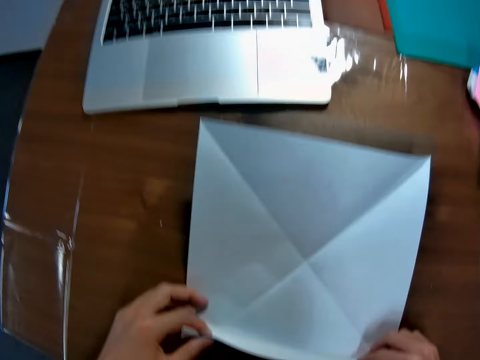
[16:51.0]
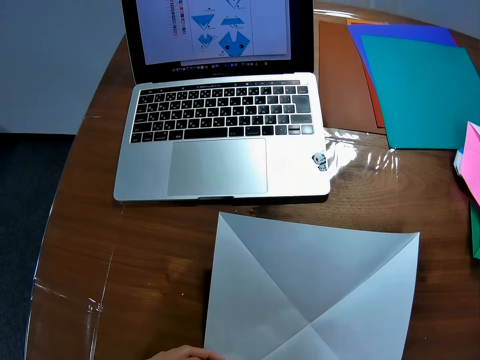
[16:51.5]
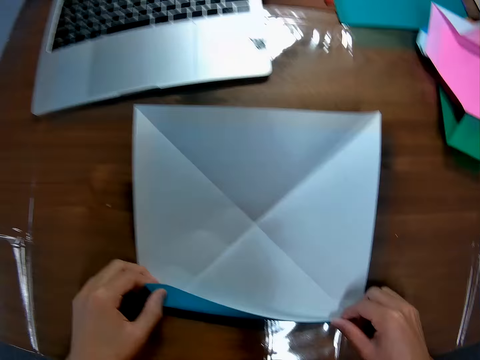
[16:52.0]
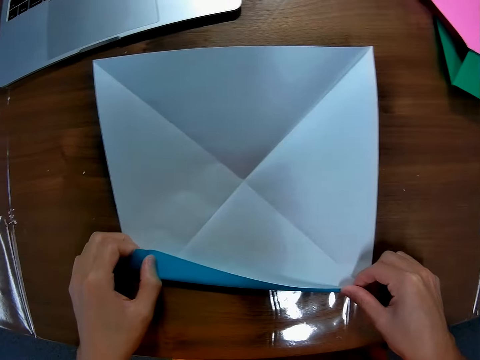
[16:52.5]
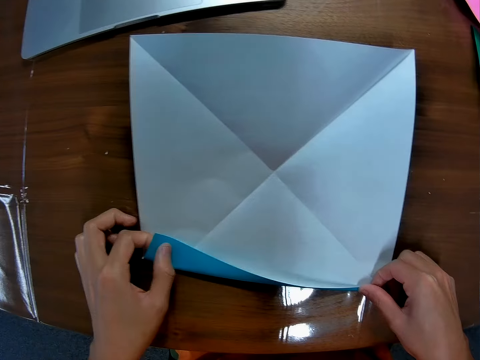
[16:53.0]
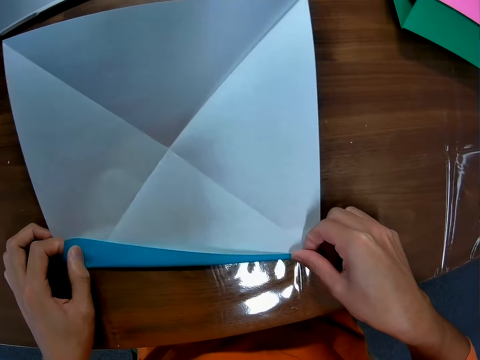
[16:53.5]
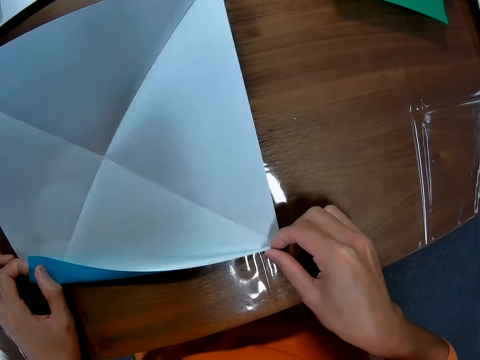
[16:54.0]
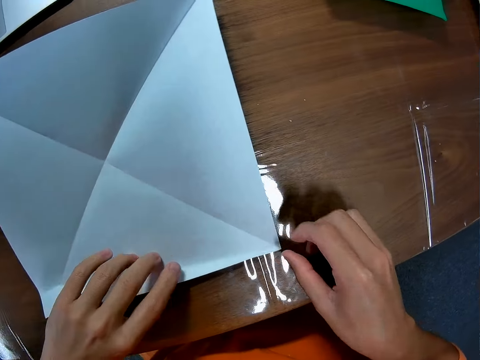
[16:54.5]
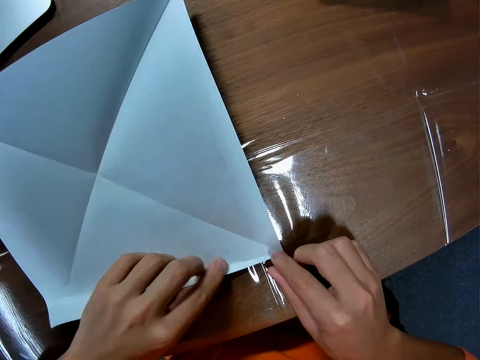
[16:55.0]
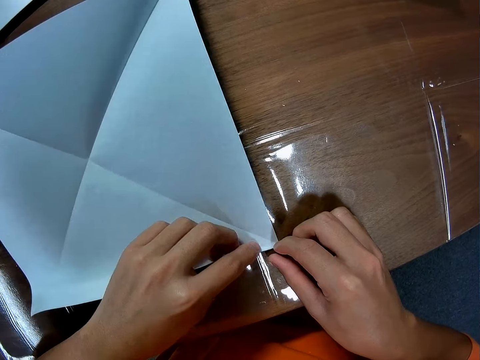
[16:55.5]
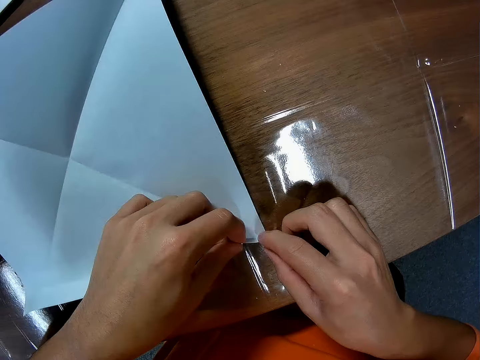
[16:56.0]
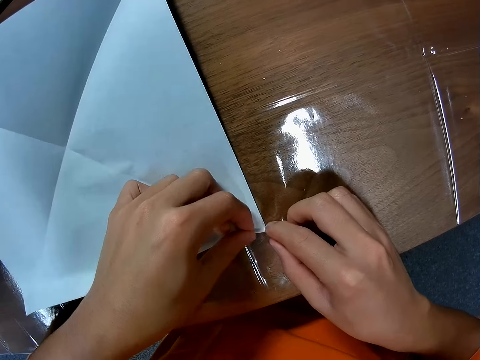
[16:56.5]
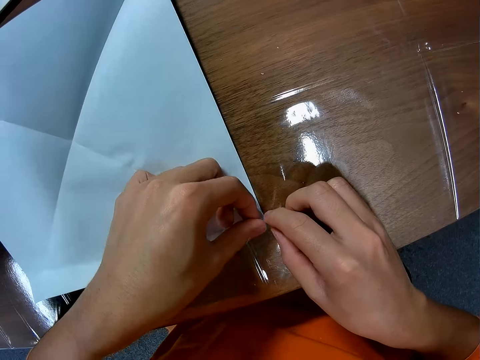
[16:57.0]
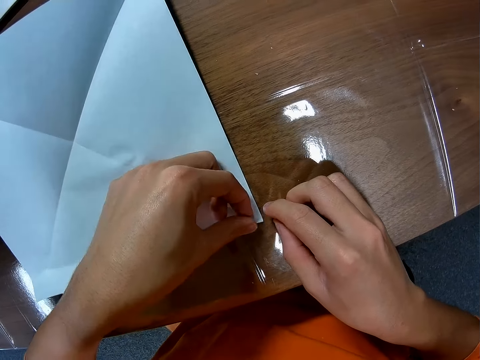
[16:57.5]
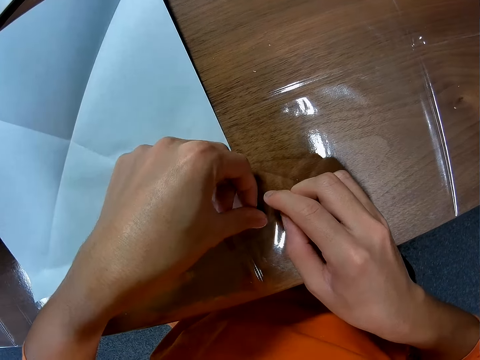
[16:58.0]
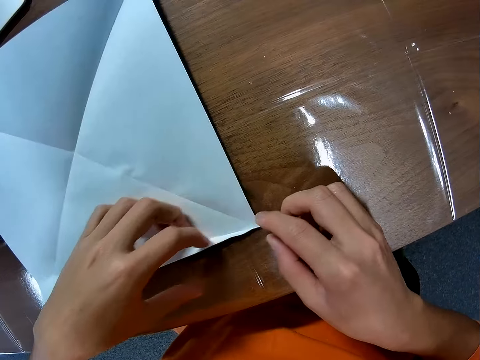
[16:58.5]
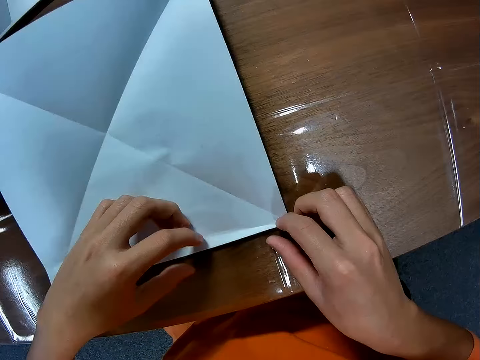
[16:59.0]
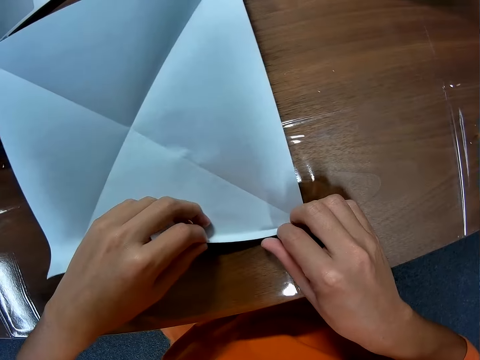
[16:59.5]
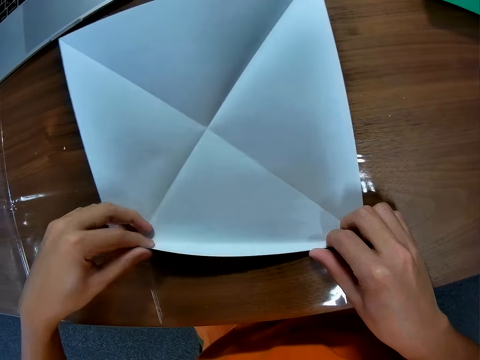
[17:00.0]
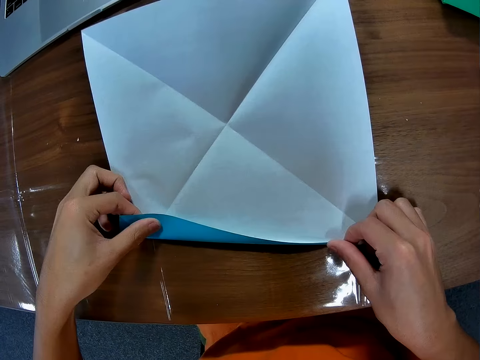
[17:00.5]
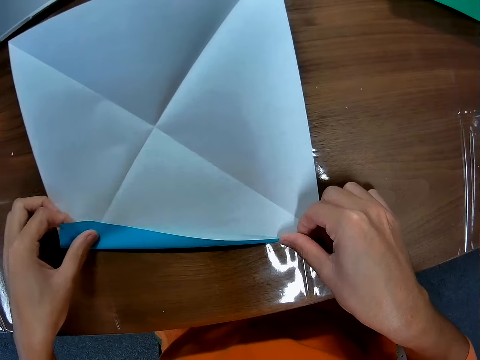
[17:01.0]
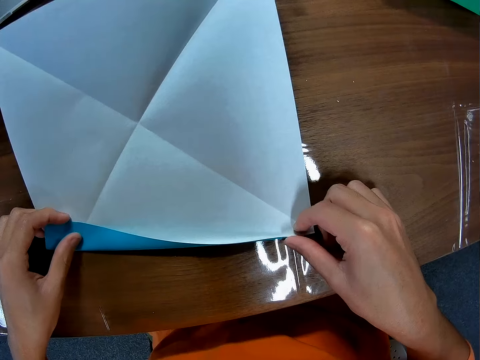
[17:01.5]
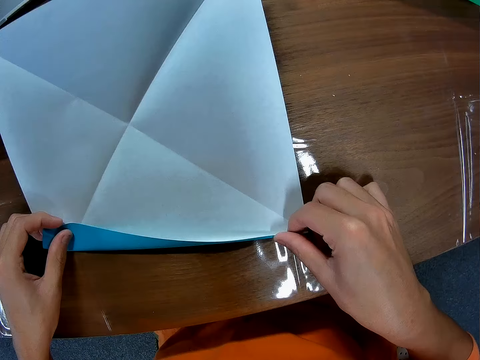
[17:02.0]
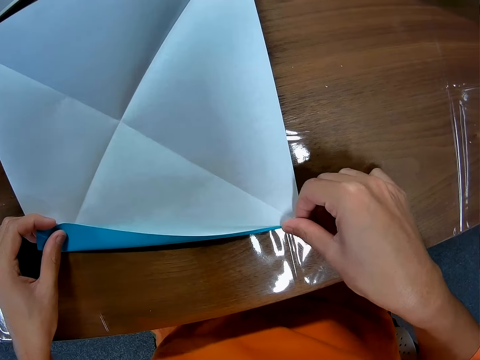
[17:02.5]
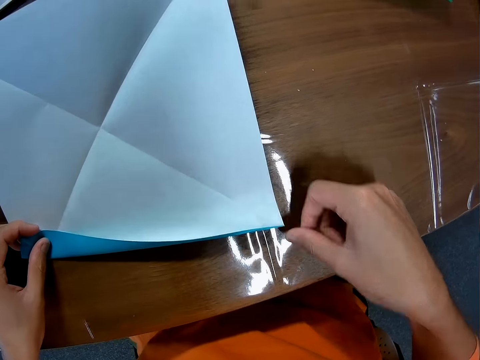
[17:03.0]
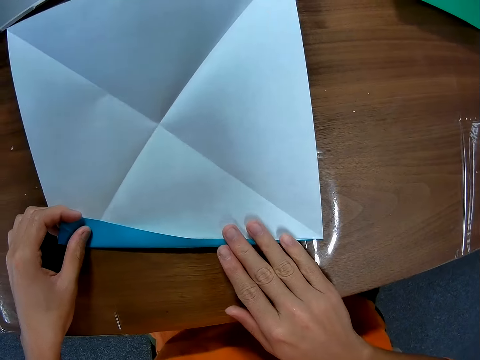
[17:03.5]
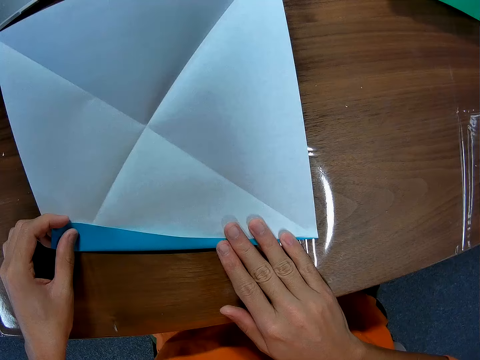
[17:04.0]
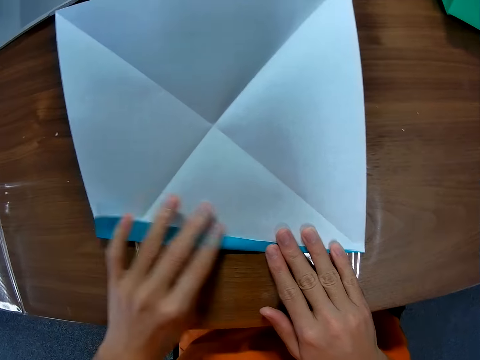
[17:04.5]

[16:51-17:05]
The camera wearer folds the blue paper with his hands.

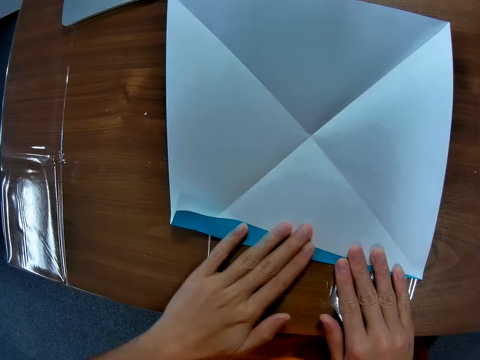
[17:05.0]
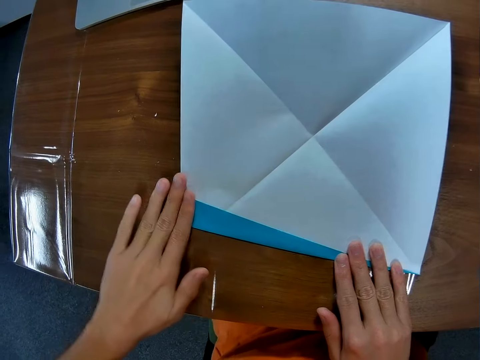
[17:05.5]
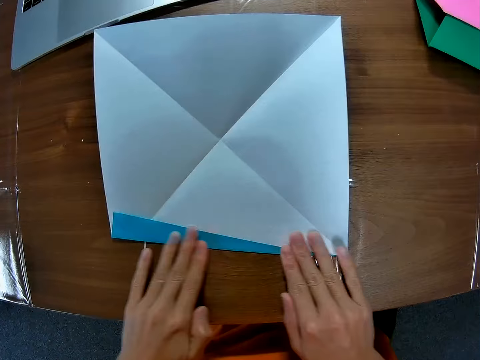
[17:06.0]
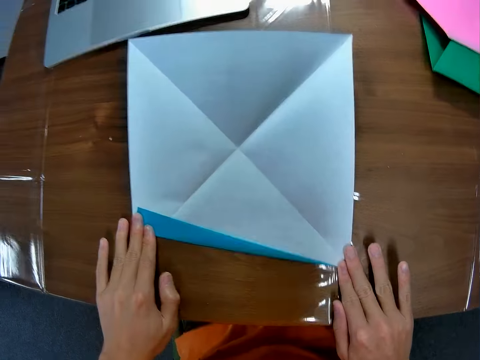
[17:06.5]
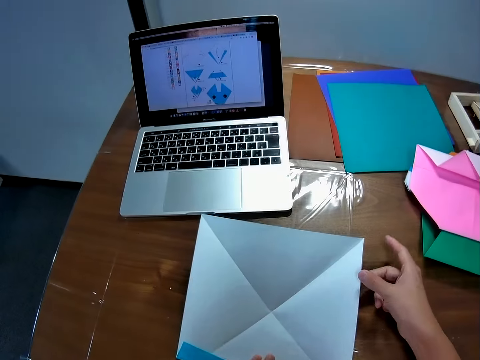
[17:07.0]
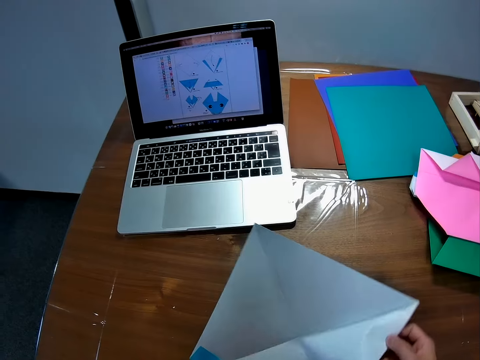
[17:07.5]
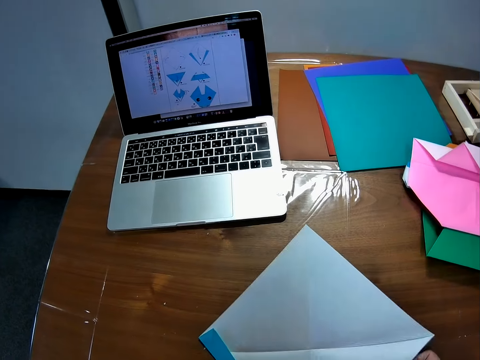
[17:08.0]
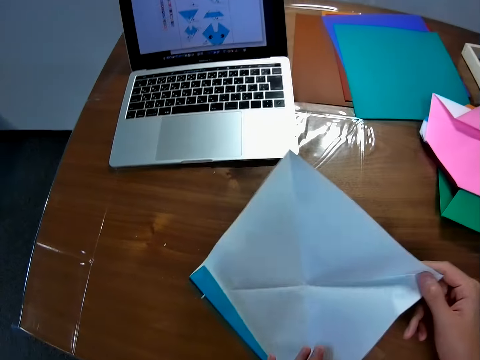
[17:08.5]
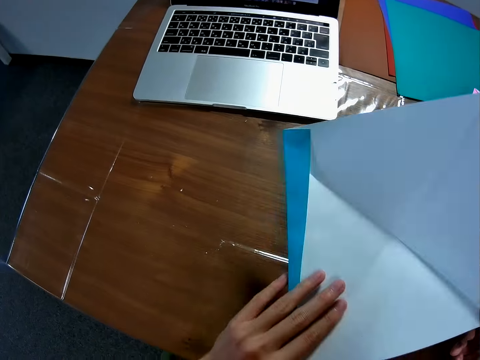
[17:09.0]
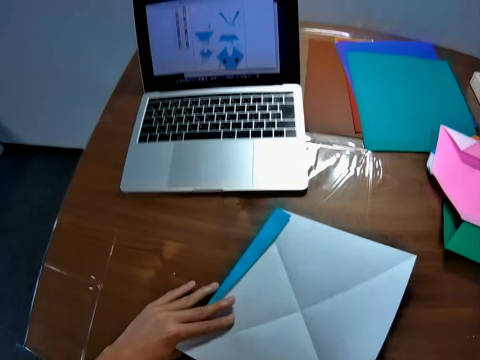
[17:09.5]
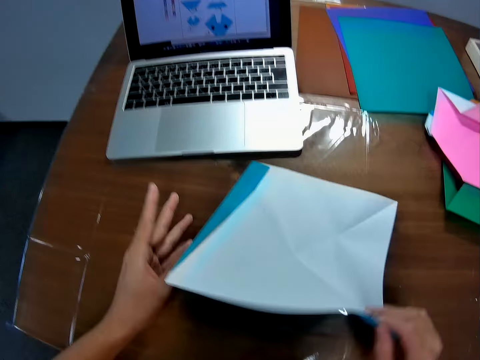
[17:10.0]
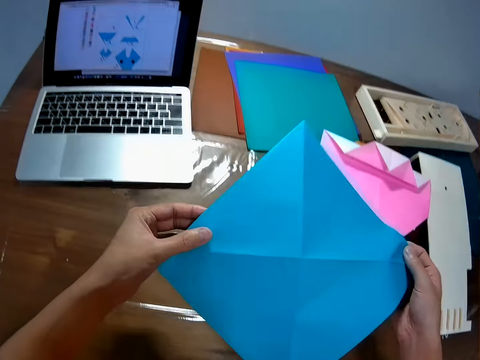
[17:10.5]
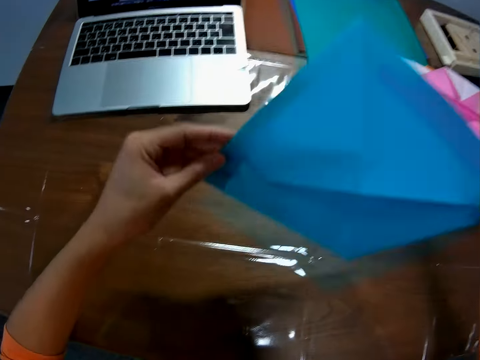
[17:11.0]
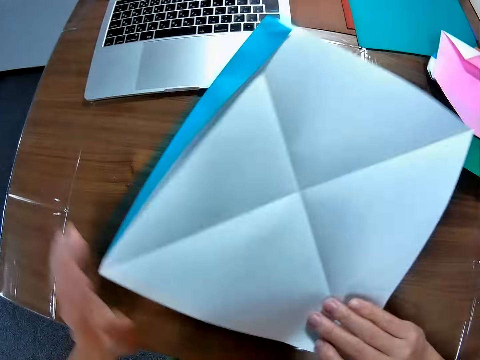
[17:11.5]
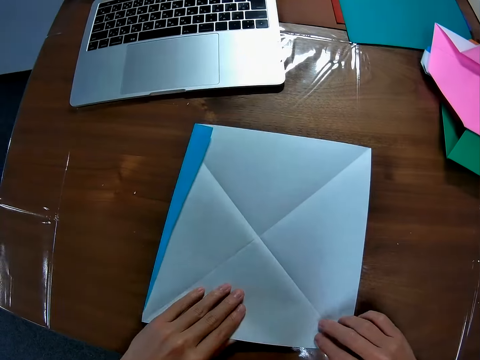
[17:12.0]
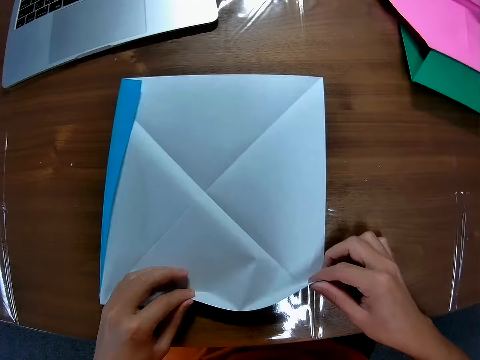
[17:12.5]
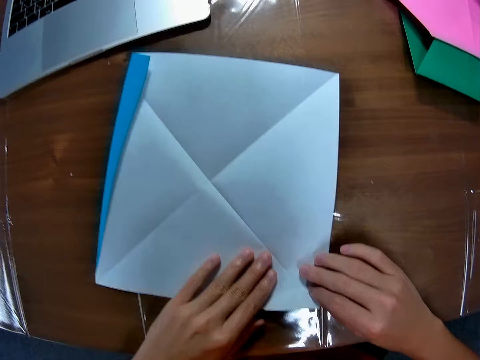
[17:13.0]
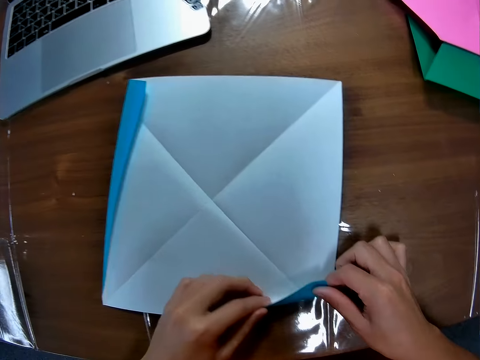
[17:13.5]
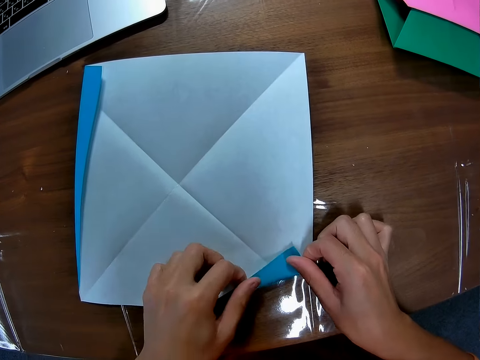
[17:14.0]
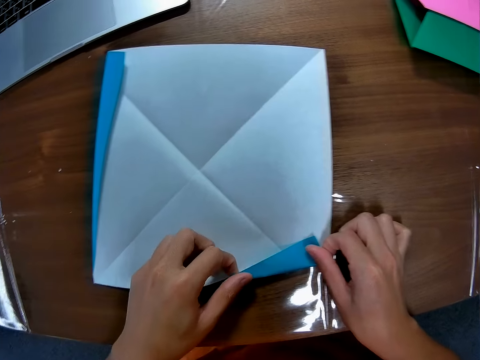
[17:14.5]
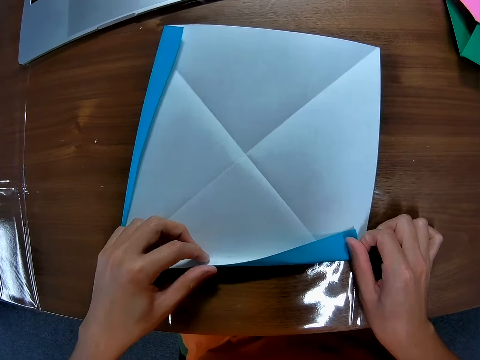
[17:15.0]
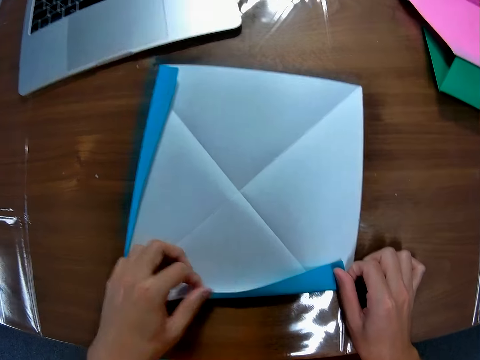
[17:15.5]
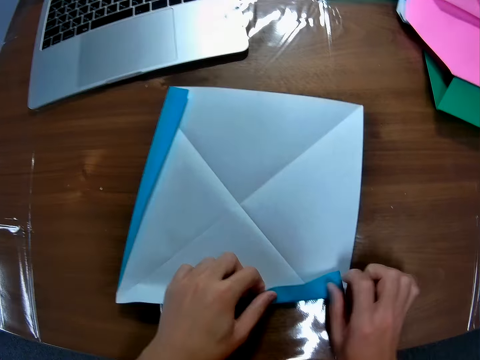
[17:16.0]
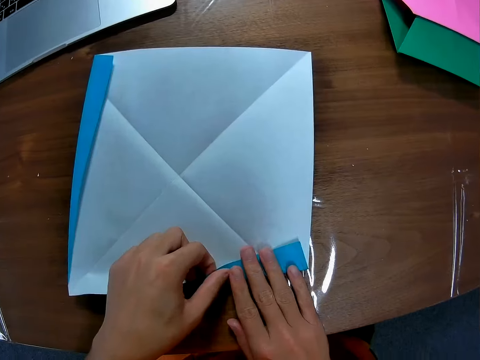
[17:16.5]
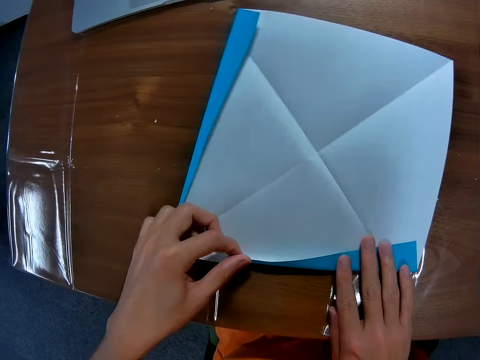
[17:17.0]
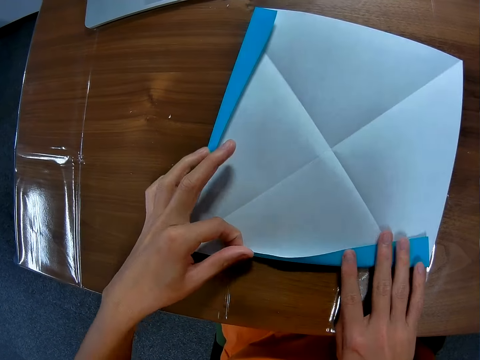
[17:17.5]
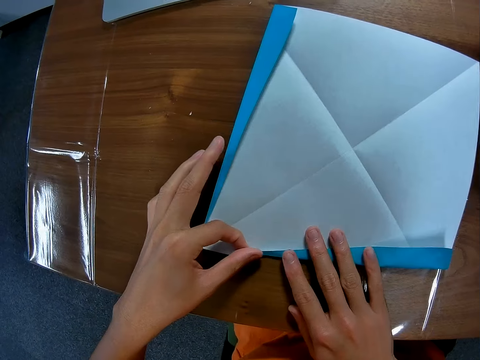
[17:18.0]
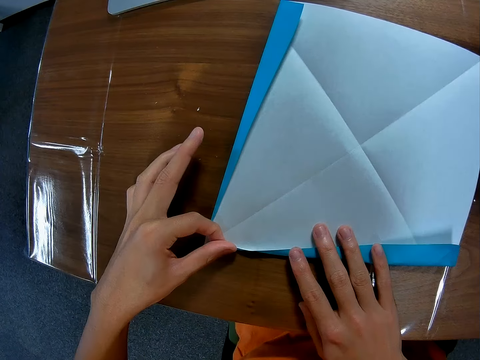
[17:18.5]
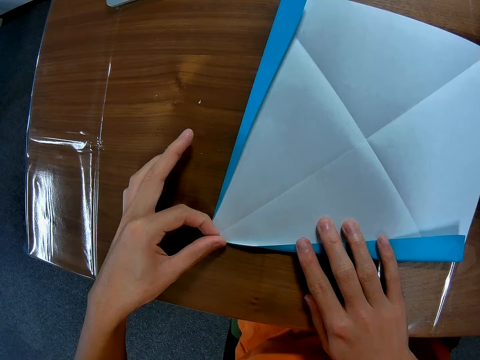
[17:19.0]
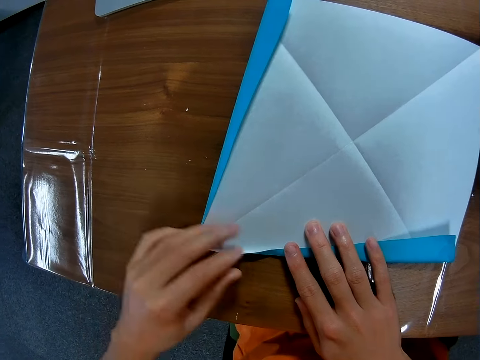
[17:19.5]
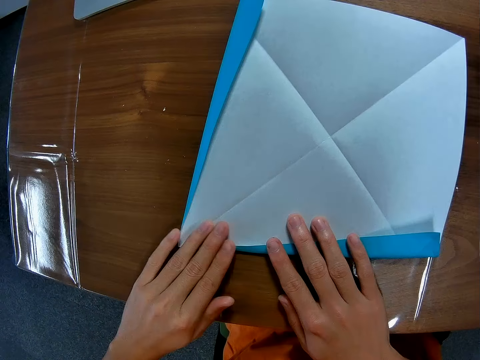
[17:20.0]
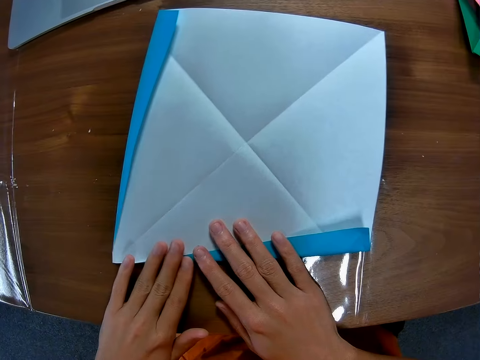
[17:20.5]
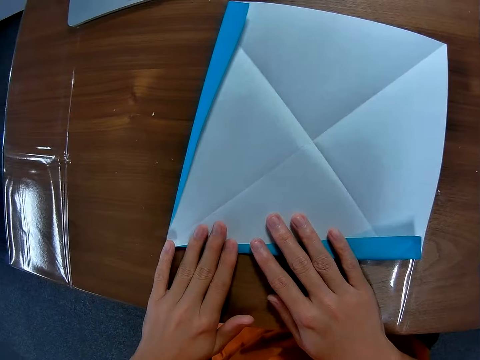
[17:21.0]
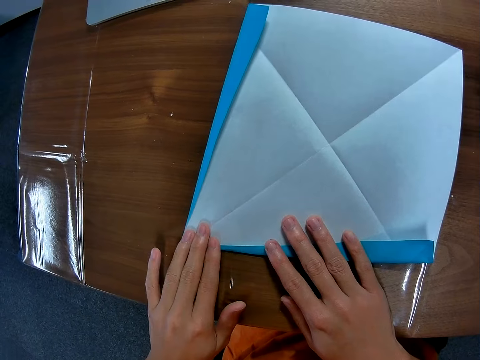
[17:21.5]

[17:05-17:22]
The camera wearer adjusts the blue paper or kraft paper on the table with his hands. He turns the kraft paper. He folds the blue paper with his hands.
